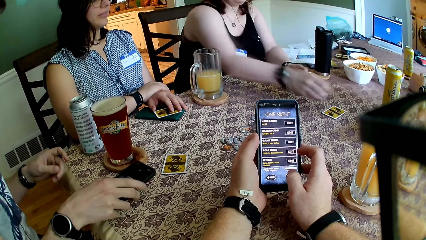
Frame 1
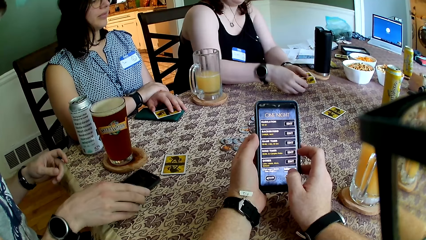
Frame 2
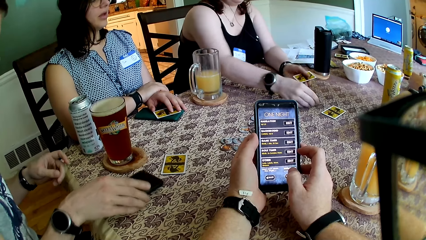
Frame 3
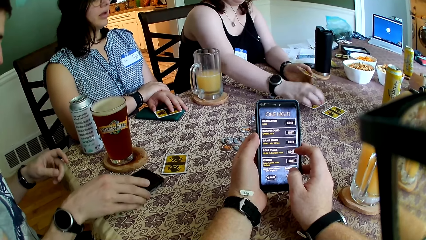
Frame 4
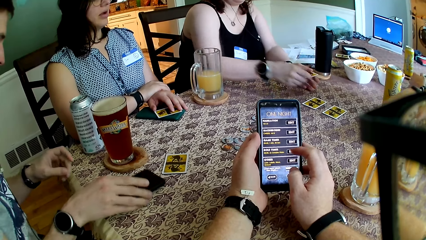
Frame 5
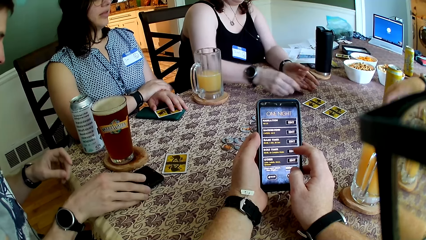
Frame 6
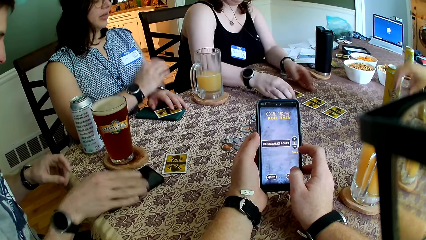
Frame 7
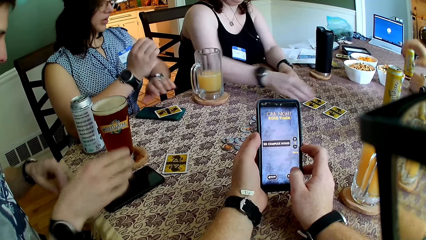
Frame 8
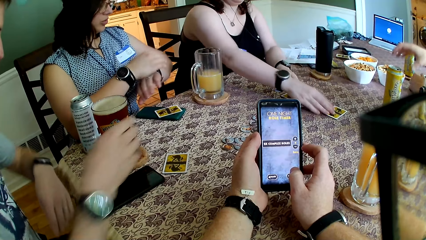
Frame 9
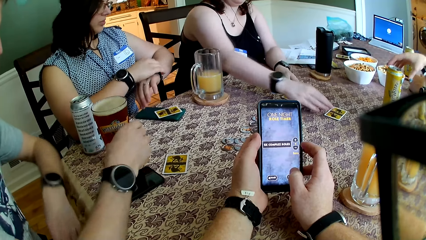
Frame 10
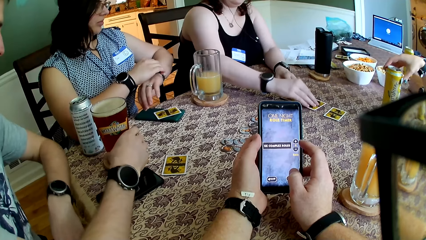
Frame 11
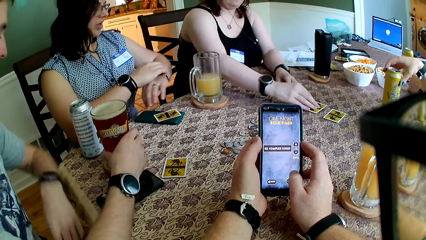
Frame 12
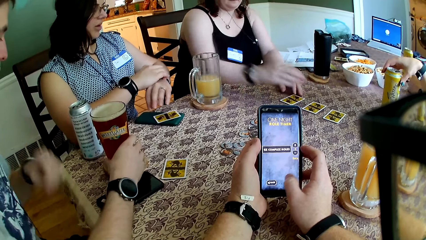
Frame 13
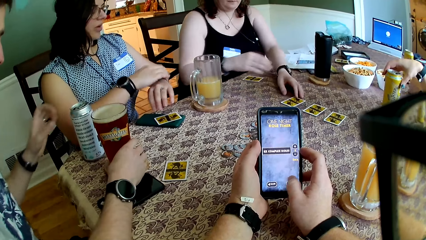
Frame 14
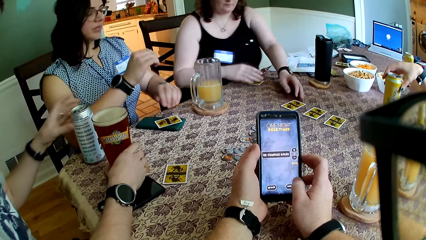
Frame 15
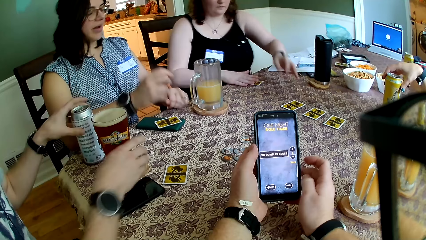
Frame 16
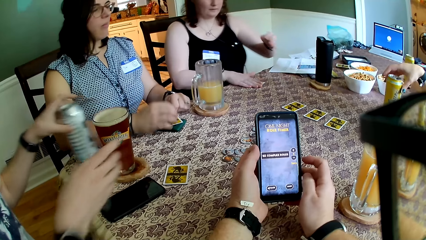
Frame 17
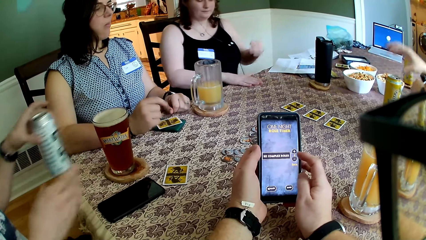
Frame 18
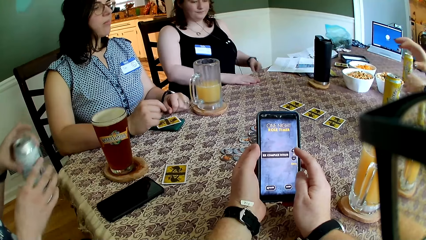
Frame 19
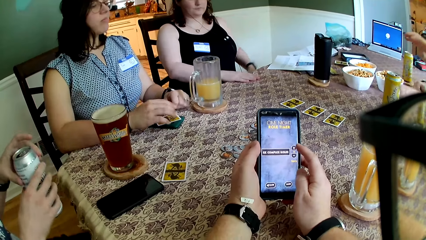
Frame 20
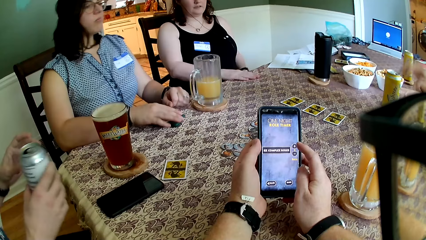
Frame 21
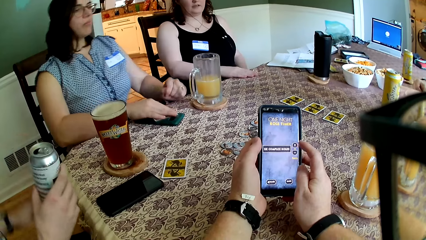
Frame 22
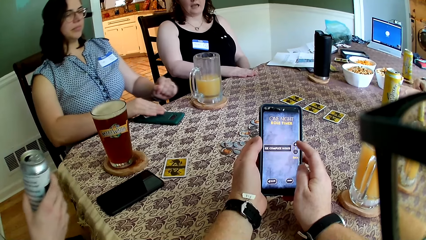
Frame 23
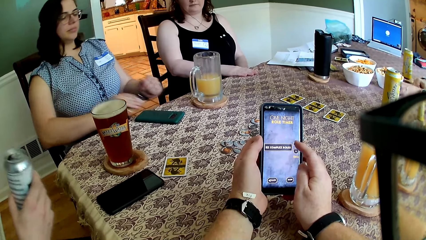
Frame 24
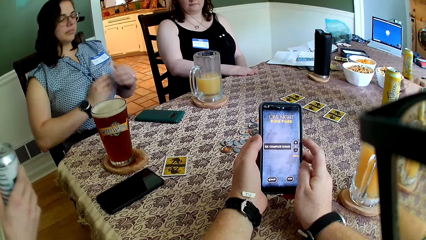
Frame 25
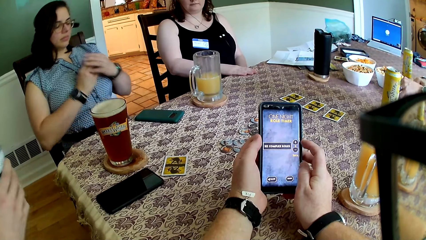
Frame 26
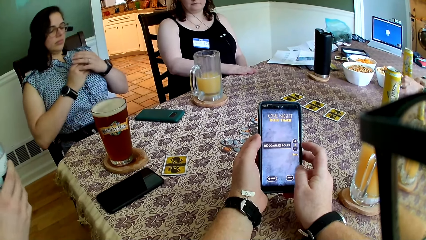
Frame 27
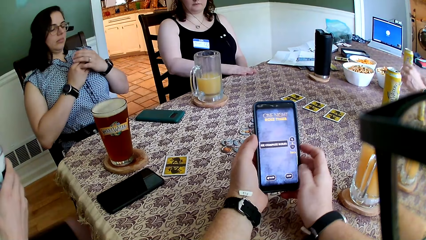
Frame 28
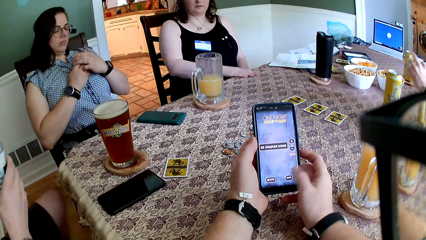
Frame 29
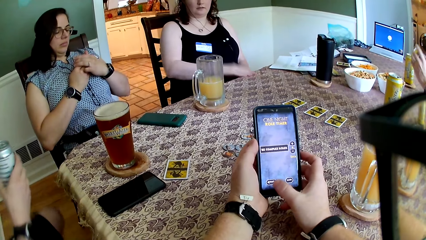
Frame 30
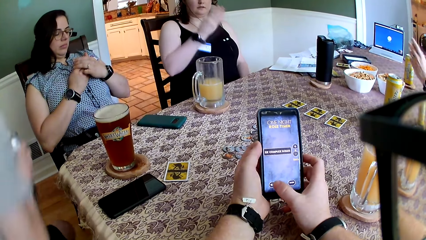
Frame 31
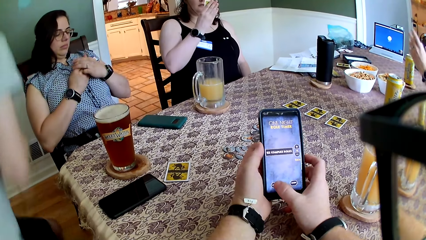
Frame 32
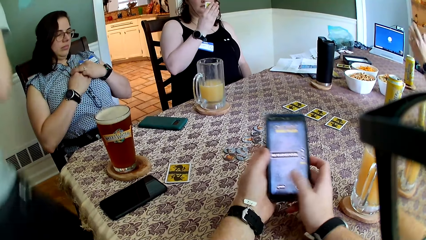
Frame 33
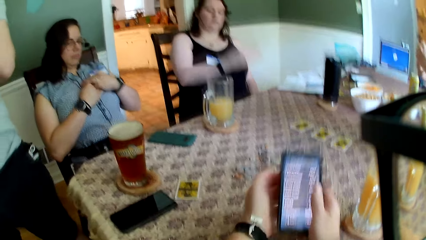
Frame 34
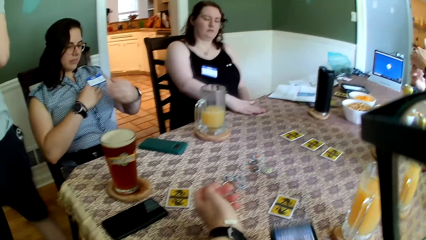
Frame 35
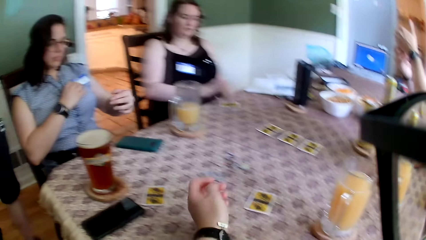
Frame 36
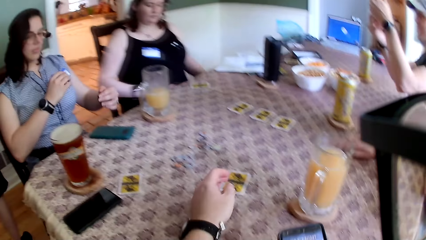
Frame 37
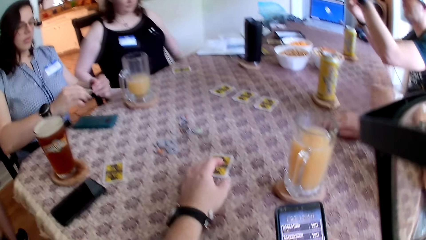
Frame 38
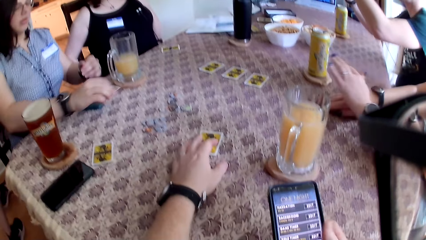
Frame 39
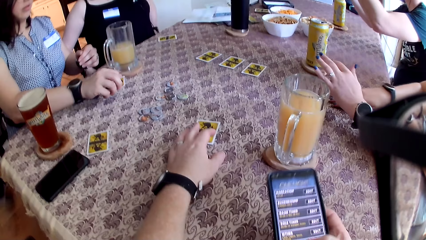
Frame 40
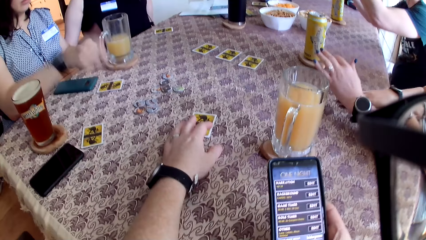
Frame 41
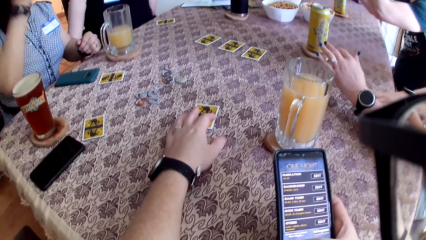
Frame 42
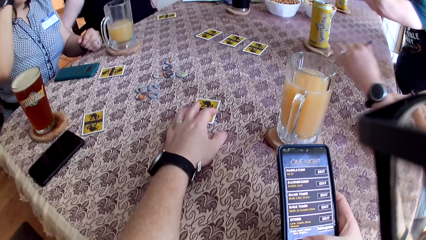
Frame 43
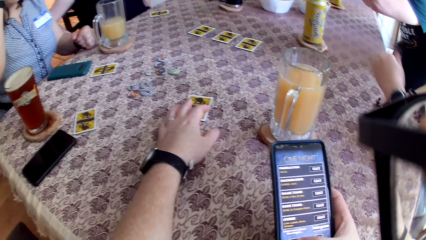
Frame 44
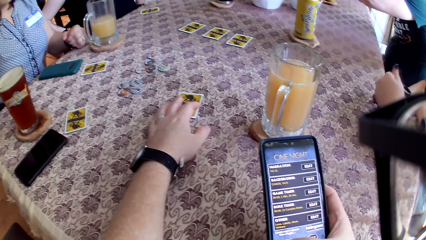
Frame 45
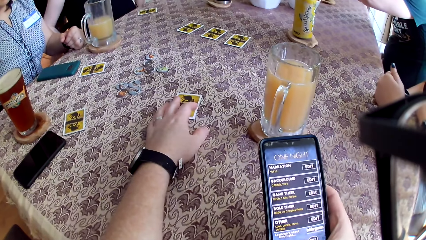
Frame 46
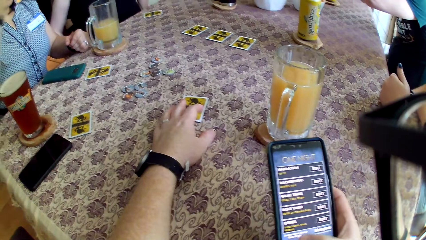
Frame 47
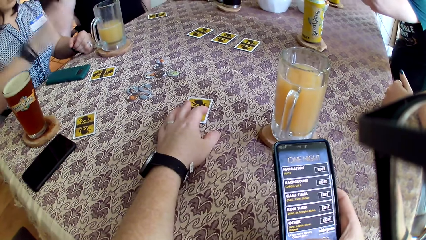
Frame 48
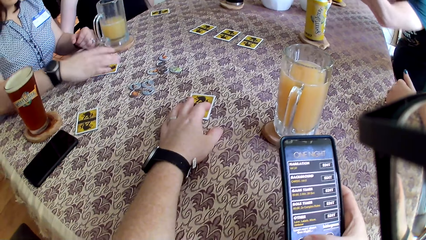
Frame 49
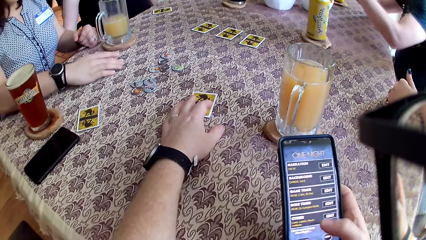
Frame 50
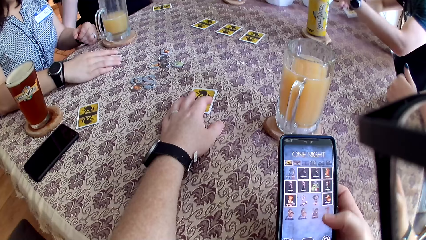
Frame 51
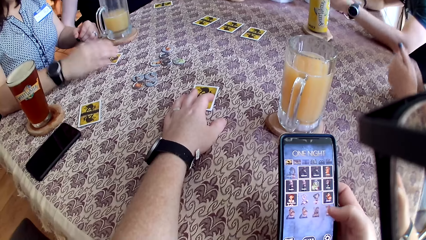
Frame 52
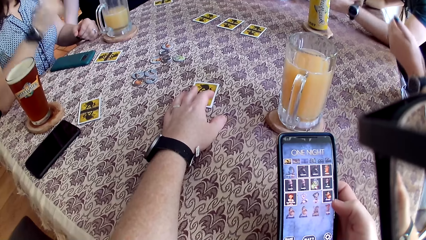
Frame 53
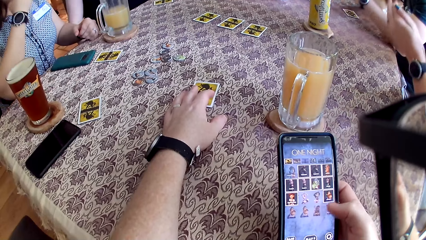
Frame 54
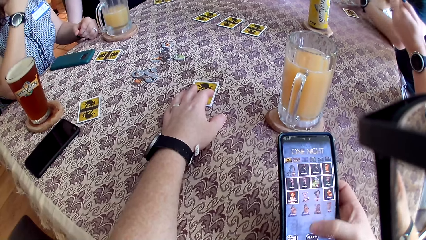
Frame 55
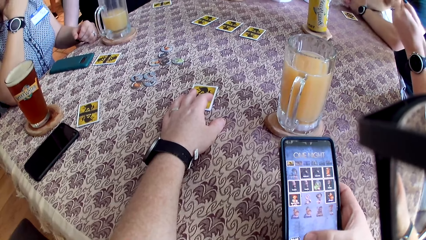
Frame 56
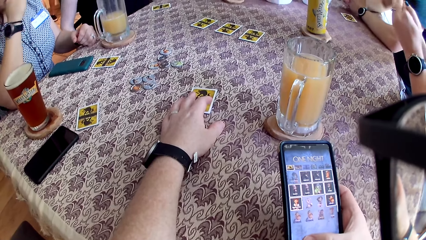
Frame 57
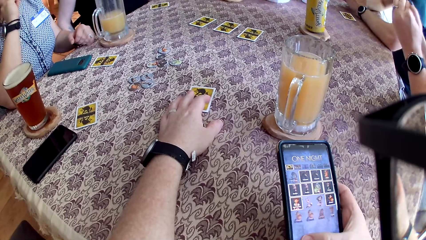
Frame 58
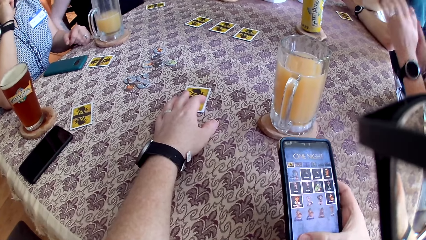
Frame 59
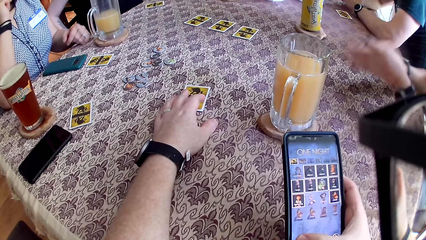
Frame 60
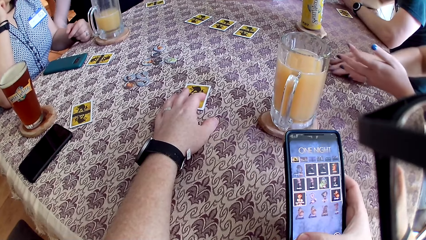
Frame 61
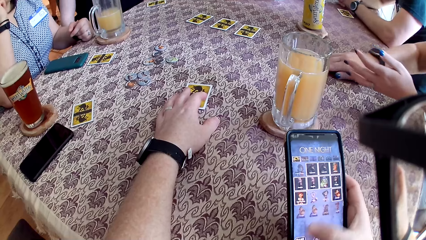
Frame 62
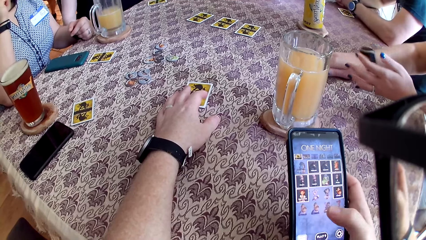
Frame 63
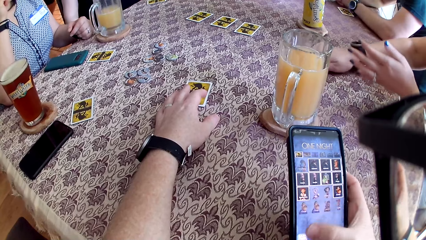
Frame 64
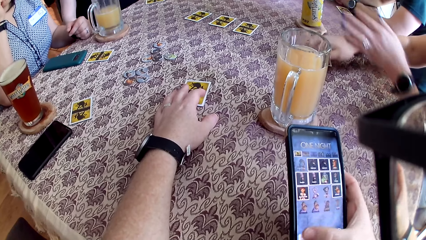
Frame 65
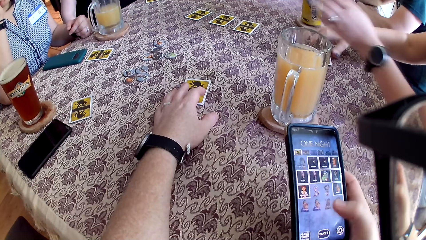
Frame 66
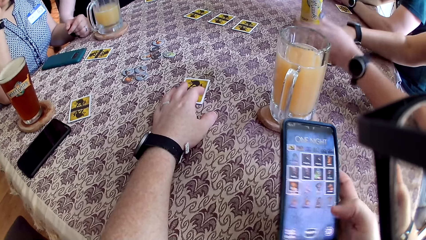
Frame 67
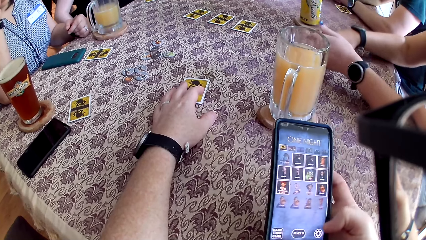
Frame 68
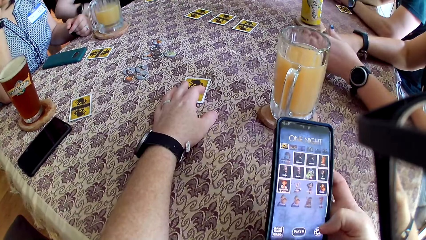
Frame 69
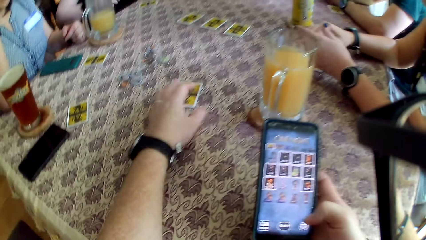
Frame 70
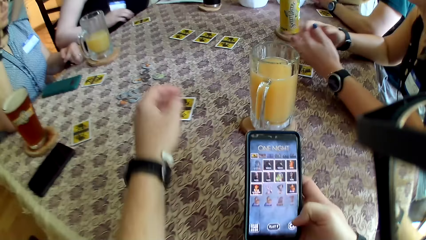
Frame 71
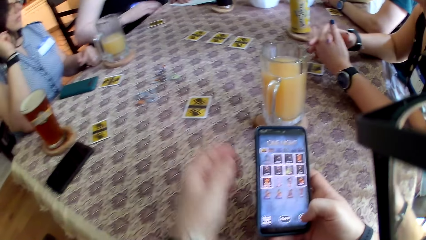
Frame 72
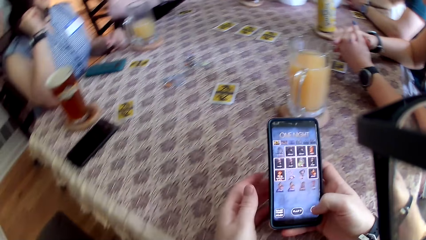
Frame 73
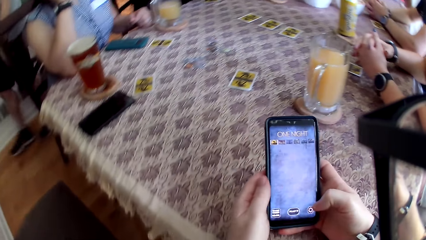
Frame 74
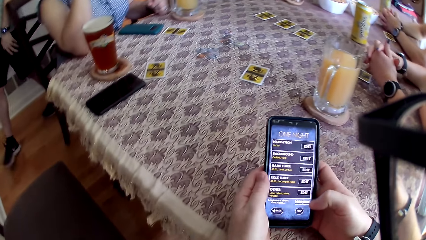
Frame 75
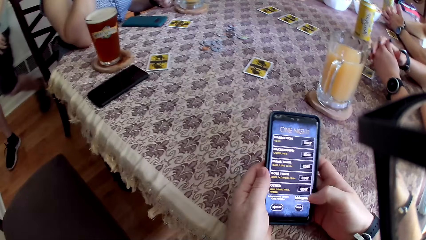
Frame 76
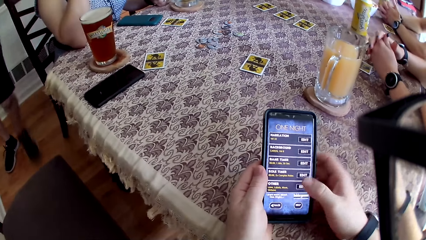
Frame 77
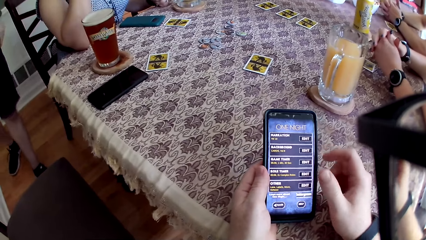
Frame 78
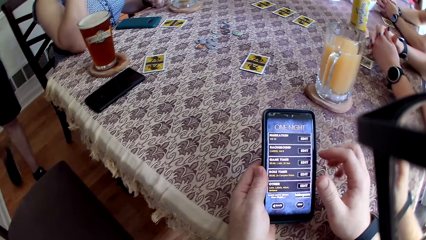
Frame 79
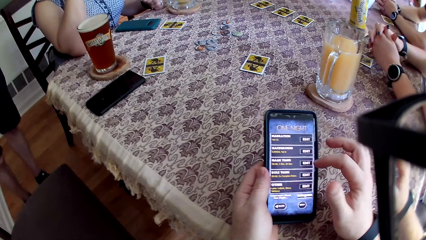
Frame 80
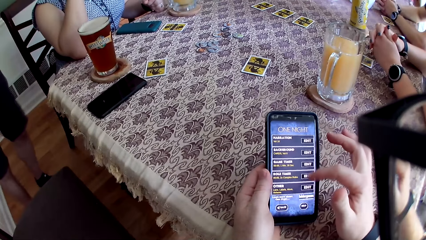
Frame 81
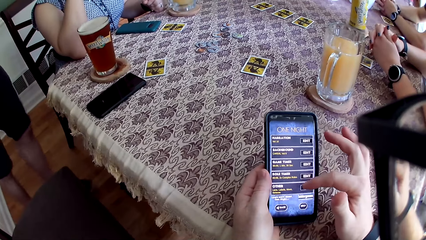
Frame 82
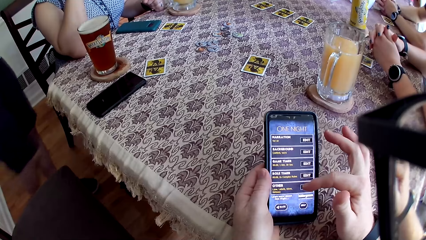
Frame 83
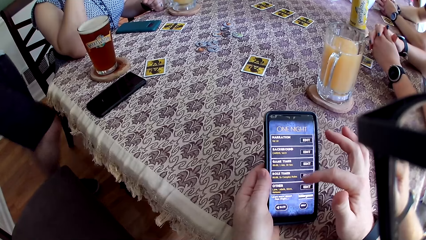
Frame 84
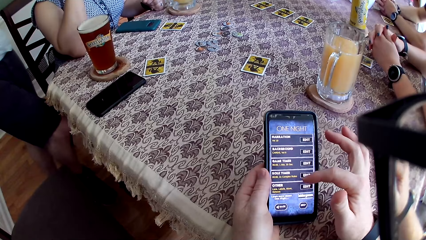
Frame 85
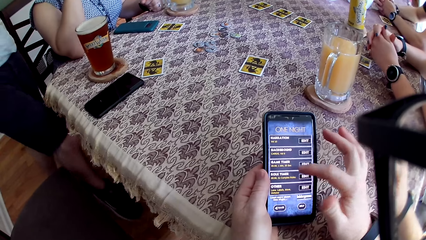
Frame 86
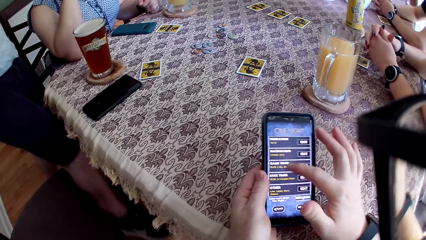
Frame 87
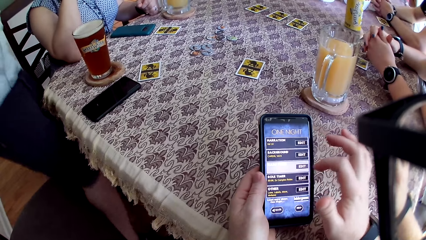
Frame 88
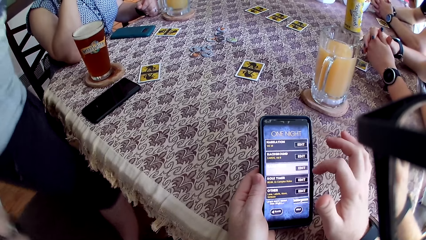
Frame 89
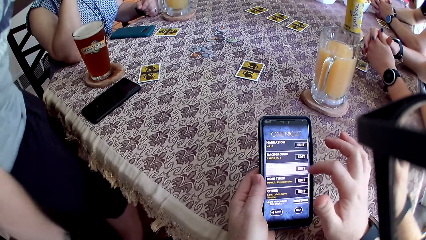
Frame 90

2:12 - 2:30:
A woman drops a card on the table with her right hand. She takes a card from her left hand with her right hand. She drops a card on the table with her right hand. She does it again. She takes a card from her left hand with her right hand. She drops a card on the table with her right hand. Another woman touches her wrist watch with her right hand. The first woman touches a card on the table with her right hand. She does it again. A man holds the cup of beer with his right hand. A third woman holds a can of soda with her right hand. The man picks the can of beer with his left hand. The camera wearer uses the phone. The second woman picks cards from the table with her right hand. The first woman picks a card from the table with her right hand. The man walks away from the table. The first woman drops the card on the table with her right hand. The third woman picks the card from the table with her right hand. The second woman drops the card on the table with her right hand. The camera wearer touches a card on the table with his left hand. He presses the phone with his right hand. The third woman drops the card on the table with her right hand. The camera wearer touches the card. He holds the phone with both hands. He presses the phone with his right hand.
